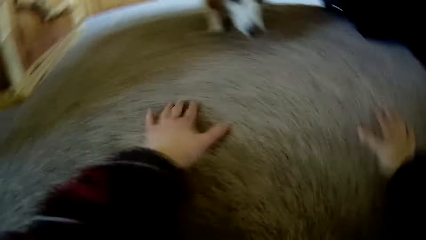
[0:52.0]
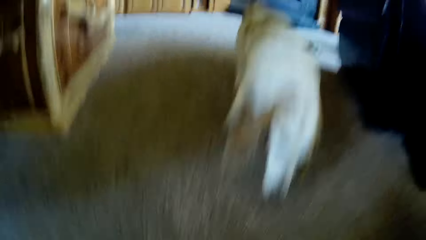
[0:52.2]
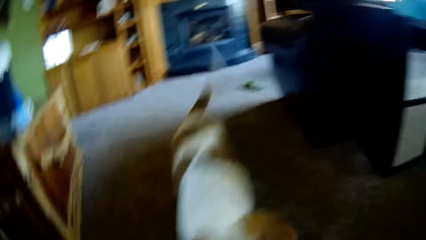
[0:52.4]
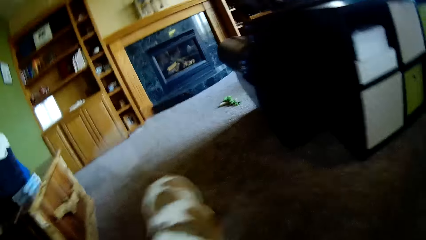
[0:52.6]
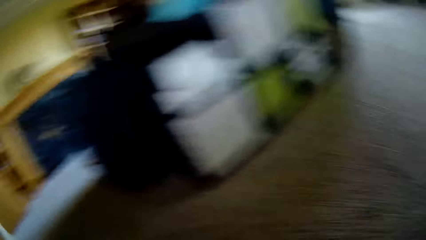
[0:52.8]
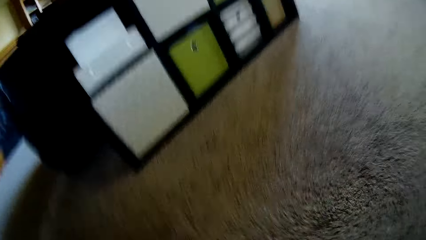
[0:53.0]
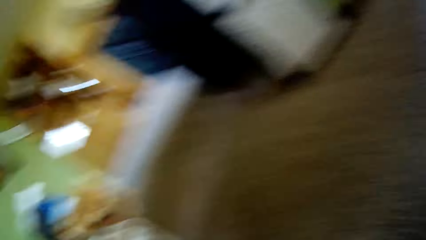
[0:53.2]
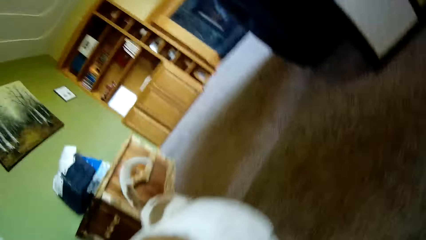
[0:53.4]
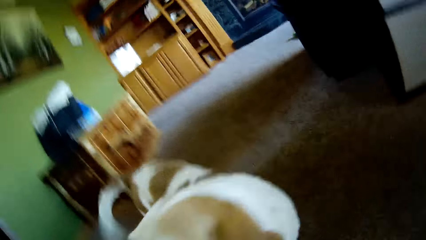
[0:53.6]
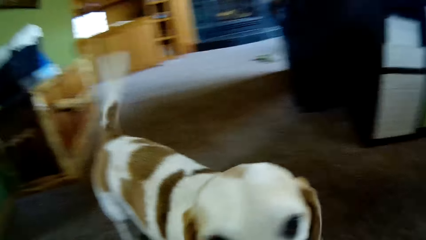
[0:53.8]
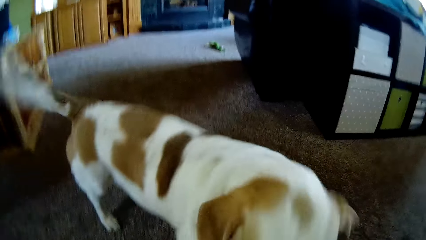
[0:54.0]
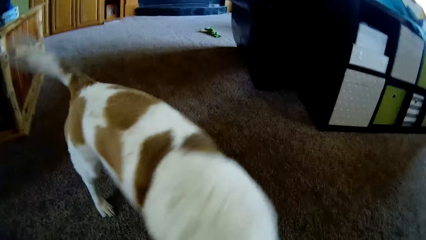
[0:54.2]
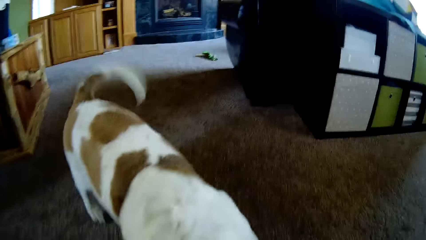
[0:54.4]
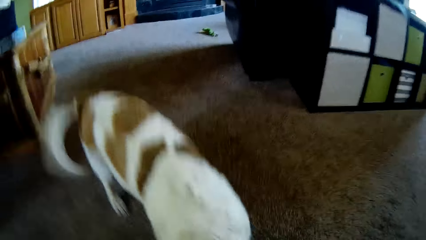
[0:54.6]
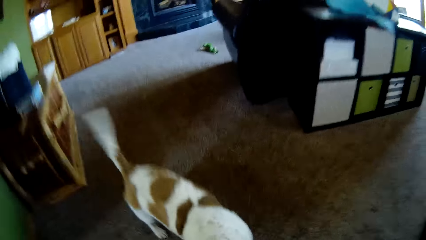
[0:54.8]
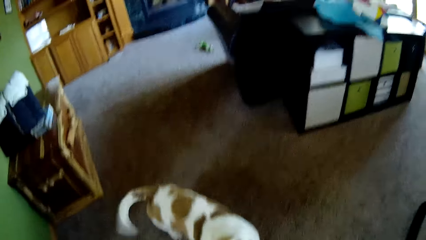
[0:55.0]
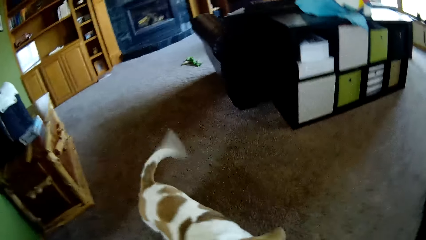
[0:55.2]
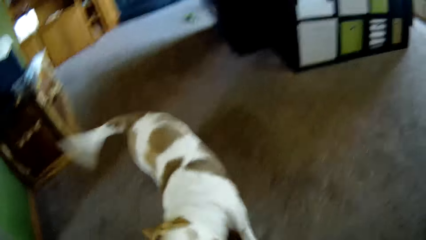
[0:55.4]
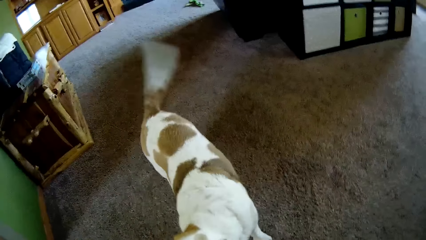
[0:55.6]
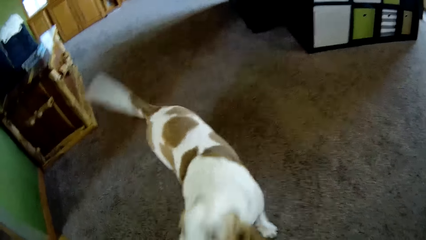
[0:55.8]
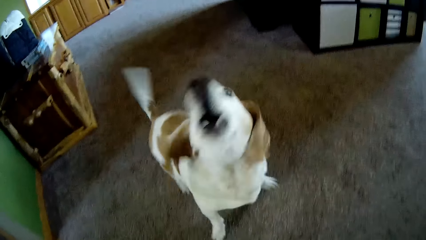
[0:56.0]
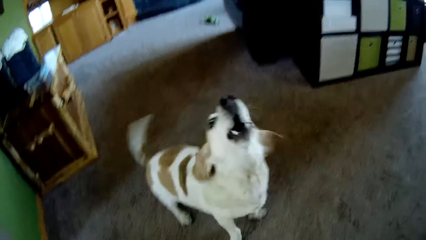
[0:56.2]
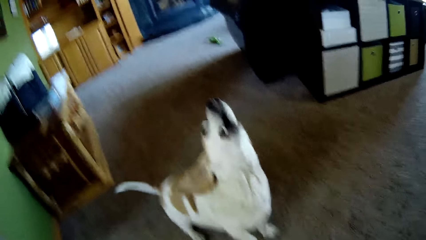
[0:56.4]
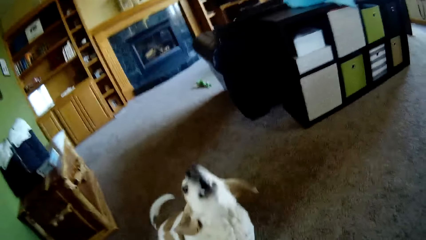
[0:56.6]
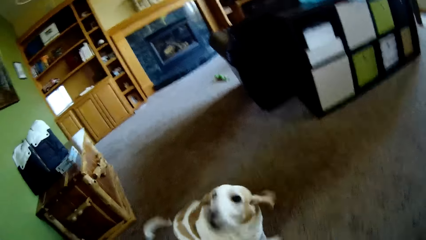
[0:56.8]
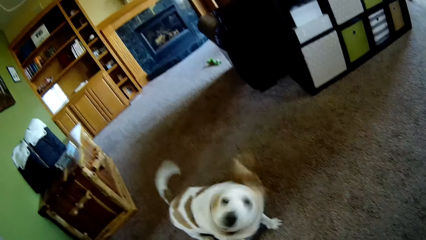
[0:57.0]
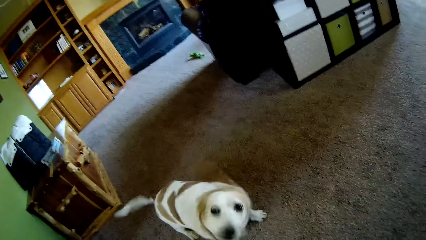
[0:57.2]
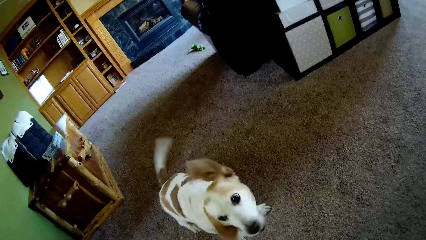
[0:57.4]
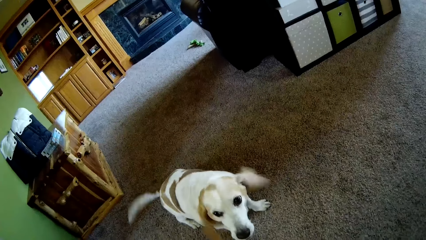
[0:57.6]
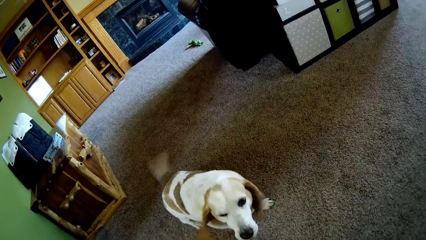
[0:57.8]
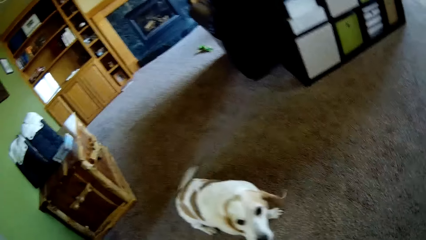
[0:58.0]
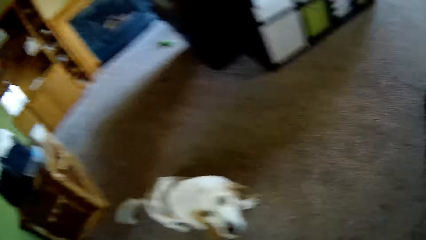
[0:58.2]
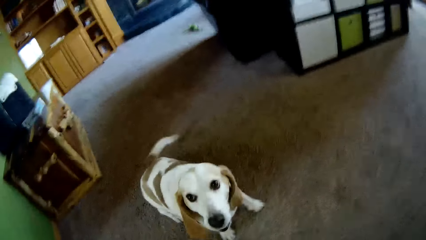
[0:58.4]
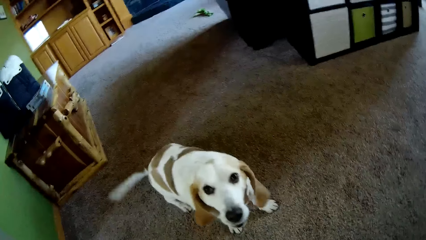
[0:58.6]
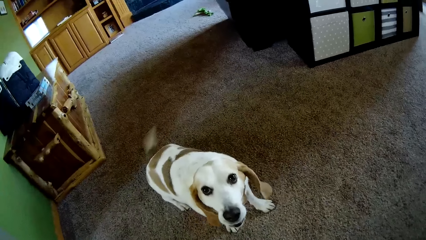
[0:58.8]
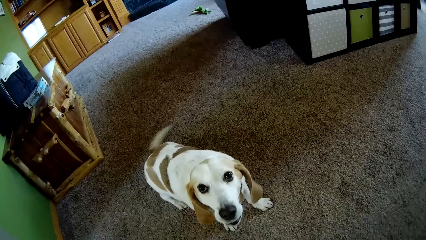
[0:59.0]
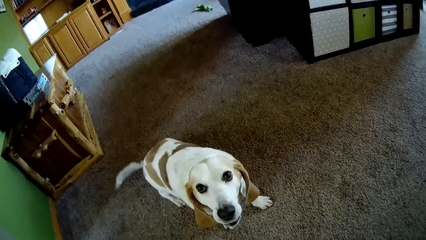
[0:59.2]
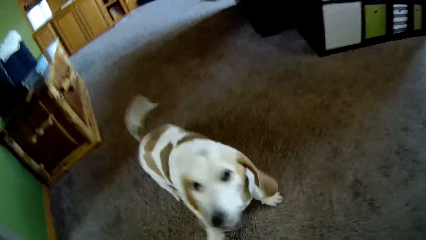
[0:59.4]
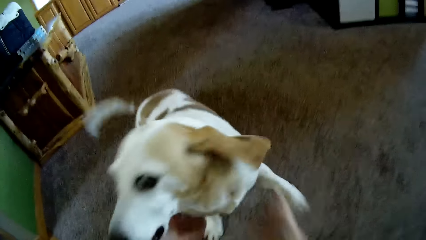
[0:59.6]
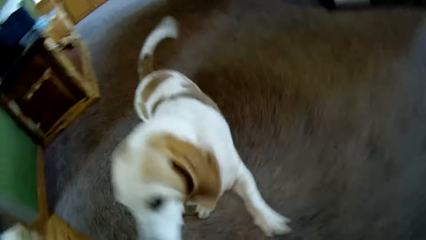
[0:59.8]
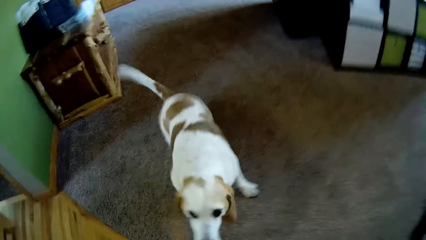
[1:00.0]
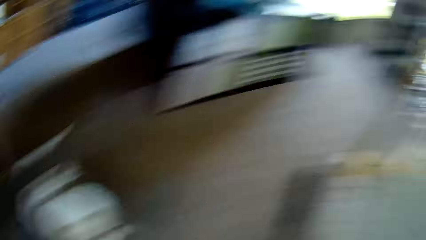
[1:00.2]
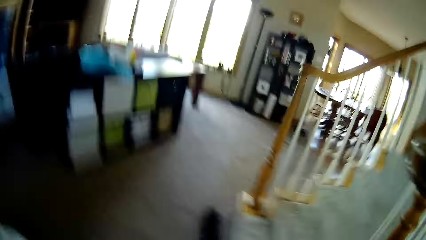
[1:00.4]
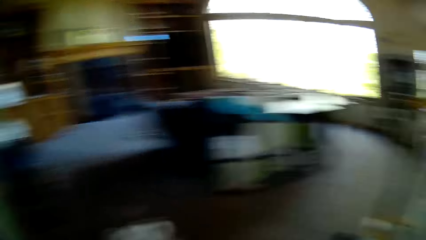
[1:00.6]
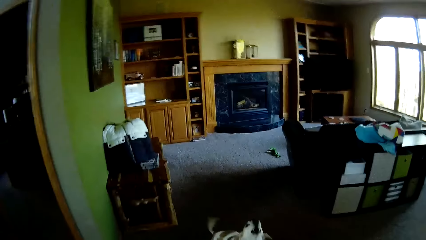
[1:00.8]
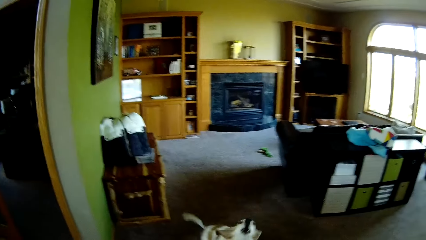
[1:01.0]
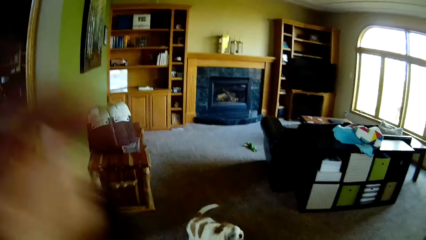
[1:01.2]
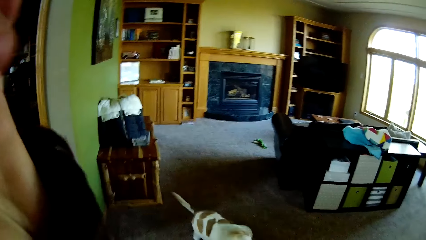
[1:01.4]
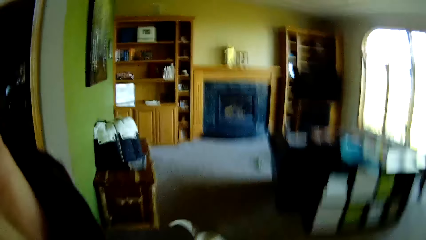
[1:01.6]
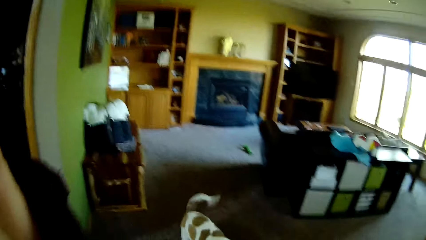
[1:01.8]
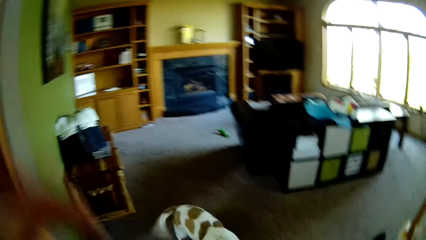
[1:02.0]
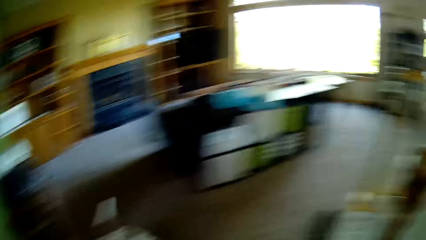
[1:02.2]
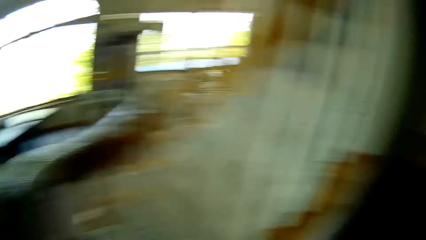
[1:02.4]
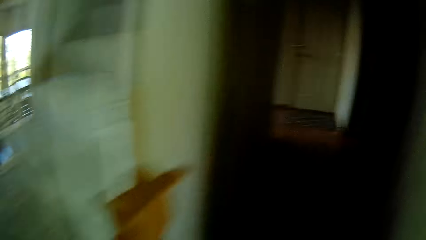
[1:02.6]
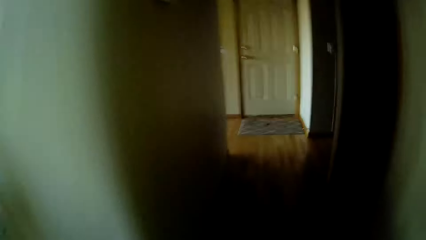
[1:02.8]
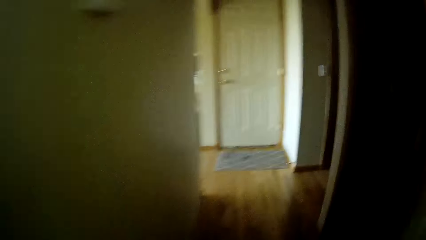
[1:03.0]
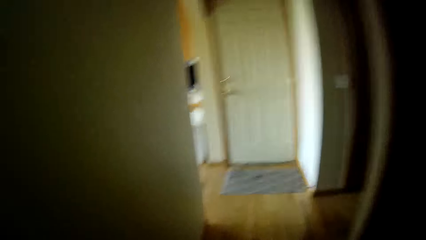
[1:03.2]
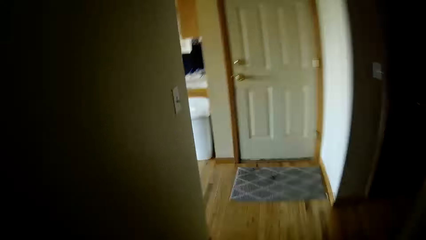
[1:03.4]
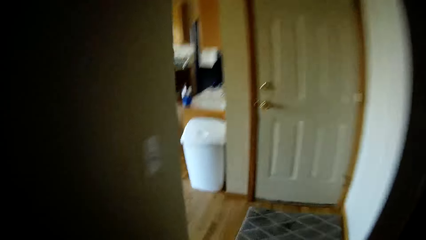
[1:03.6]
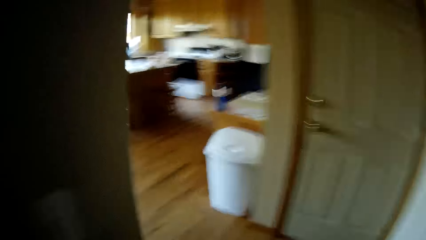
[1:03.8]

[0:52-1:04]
The camera wearer plays with the dog. She adjusts her camera with her left hand. She touches her hair.

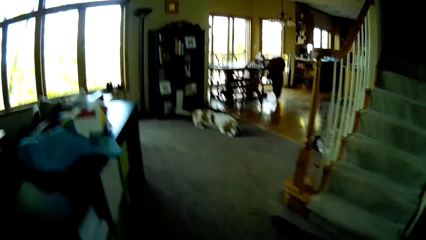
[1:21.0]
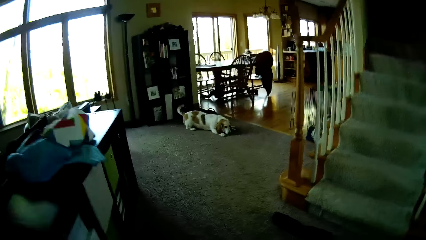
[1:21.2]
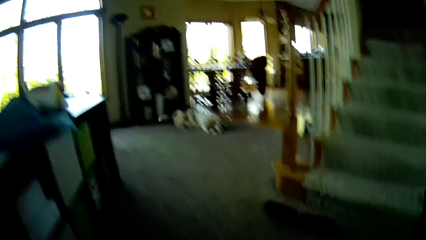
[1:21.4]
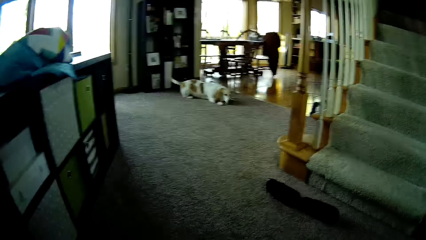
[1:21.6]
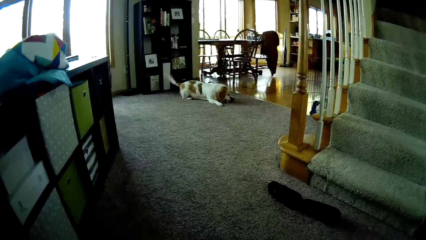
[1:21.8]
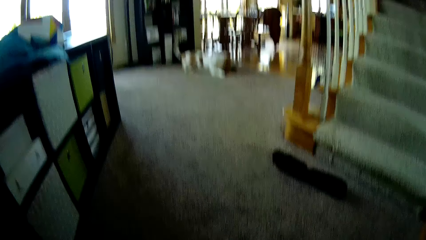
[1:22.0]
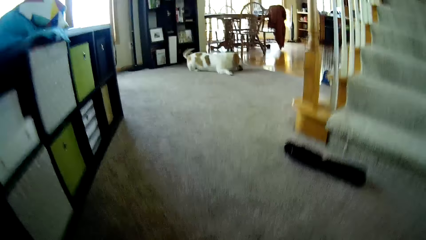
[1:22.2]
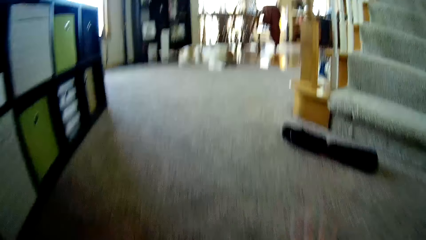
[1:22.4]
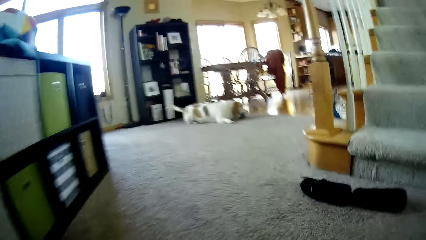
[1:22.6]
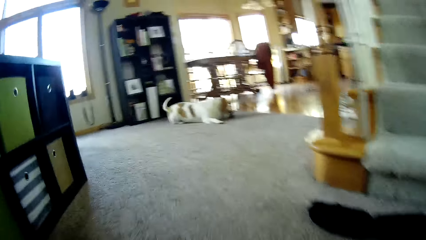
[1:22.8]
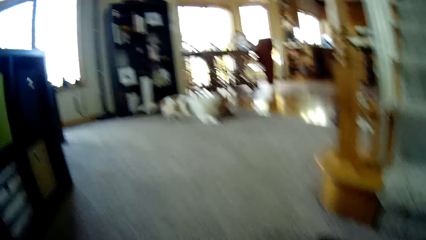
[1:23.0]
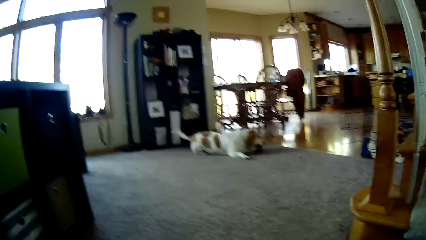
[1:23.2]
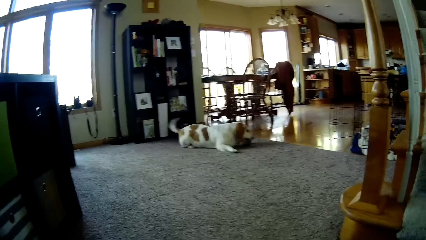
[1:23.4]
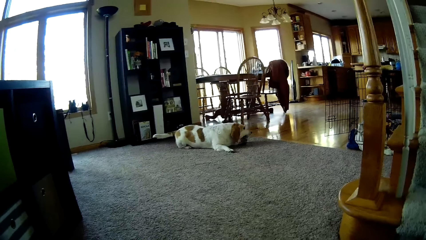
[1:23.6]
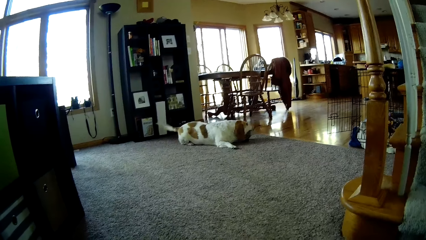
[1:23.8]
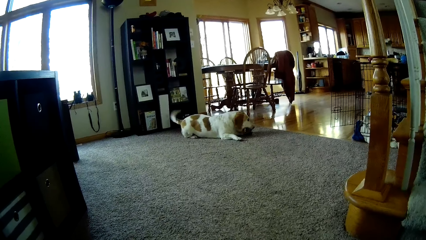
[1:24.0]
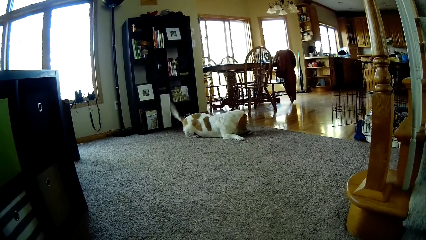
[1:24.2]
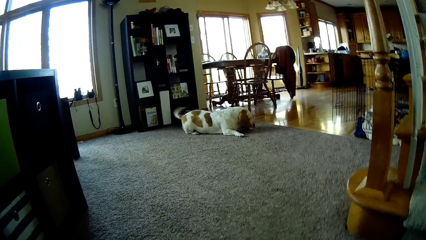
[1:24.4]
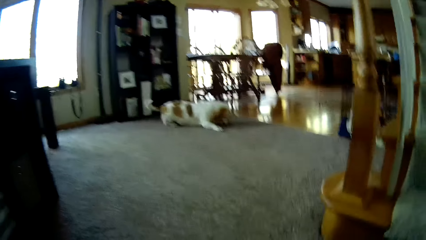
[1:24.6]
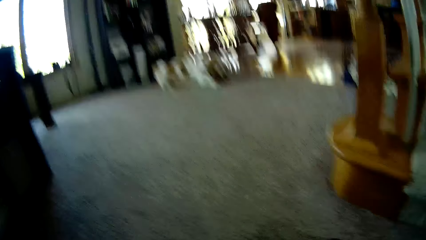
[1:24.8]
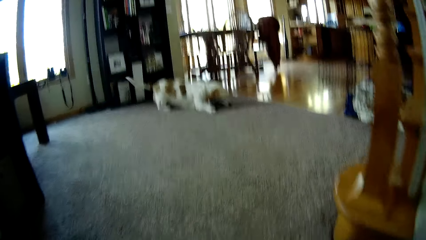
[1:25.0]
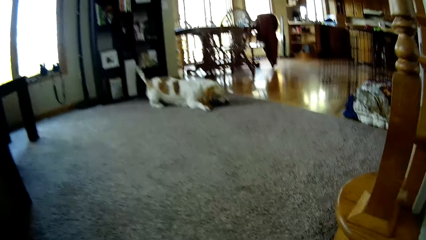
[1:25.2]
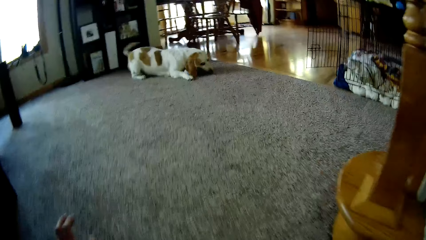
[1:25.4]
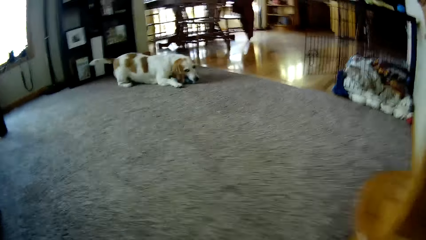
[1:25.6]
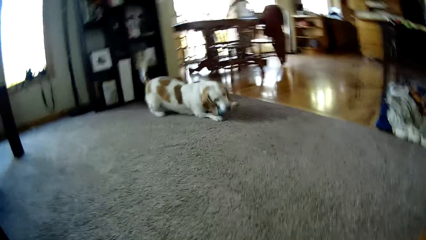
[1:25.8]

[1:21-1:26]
The camera wearer hits her right hand on the floor.
